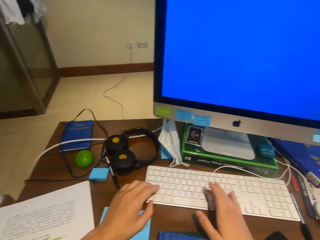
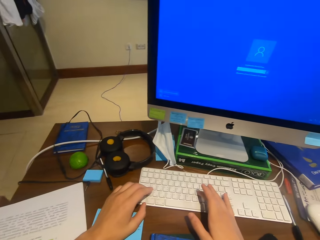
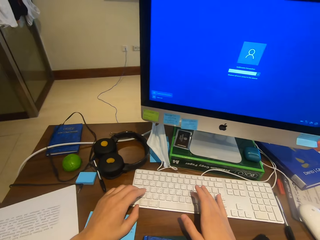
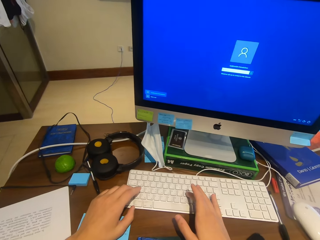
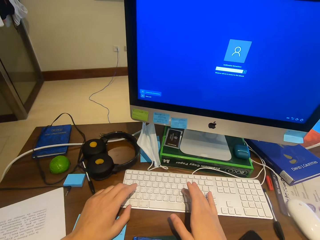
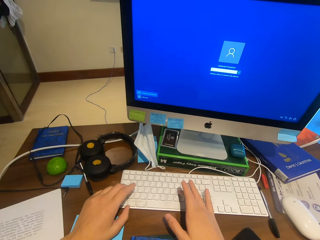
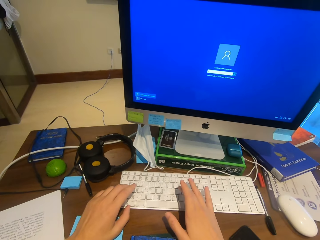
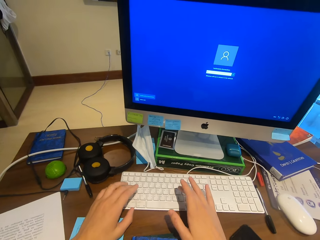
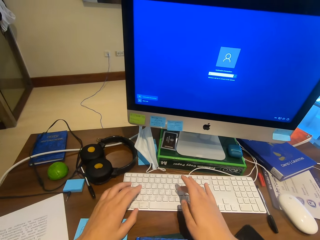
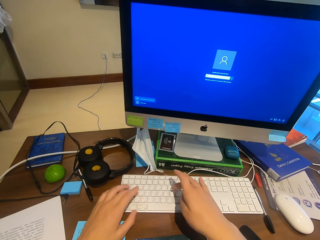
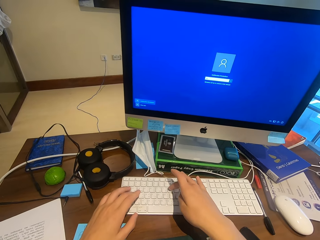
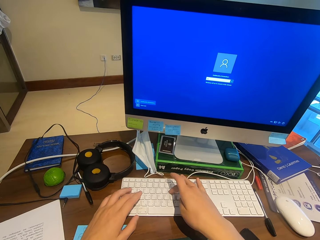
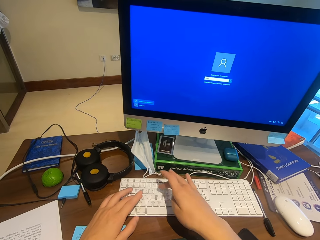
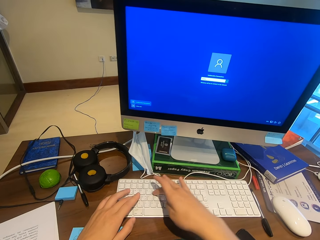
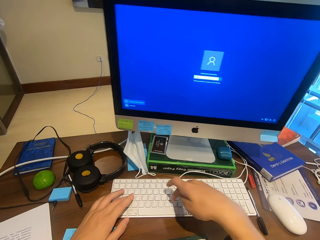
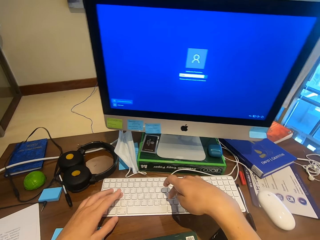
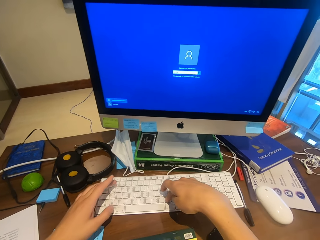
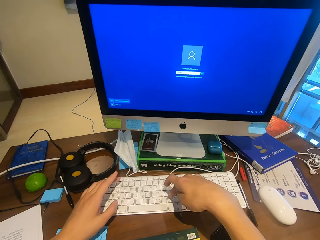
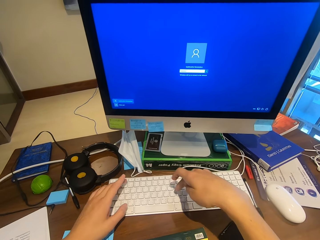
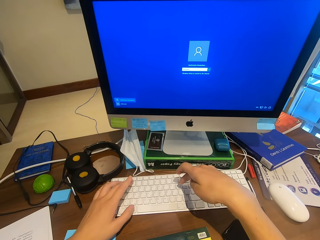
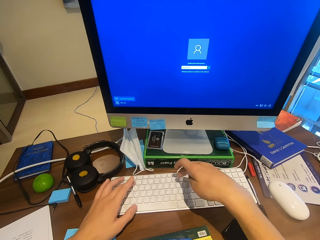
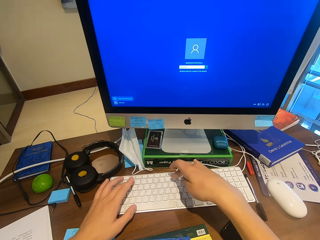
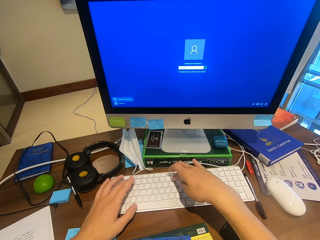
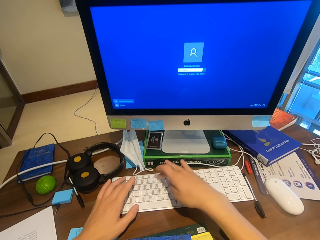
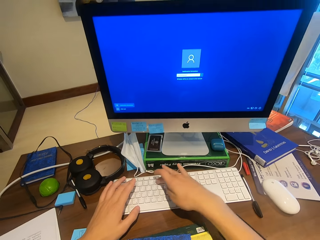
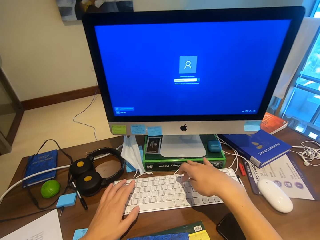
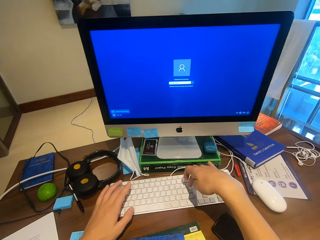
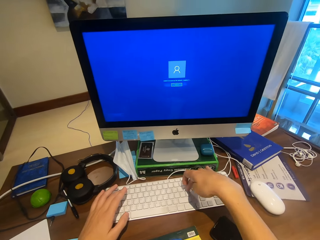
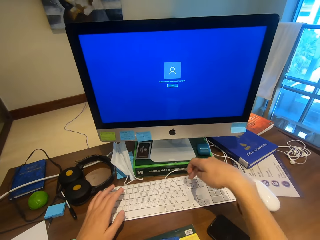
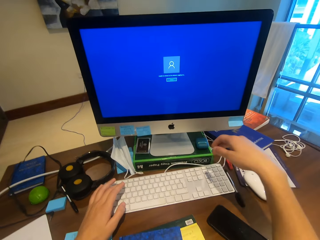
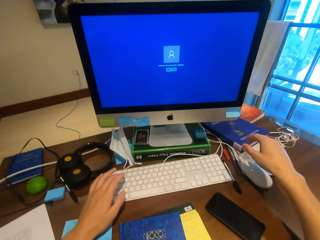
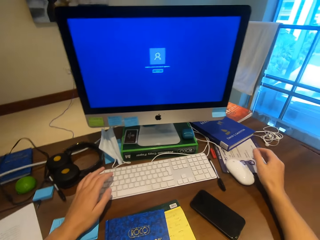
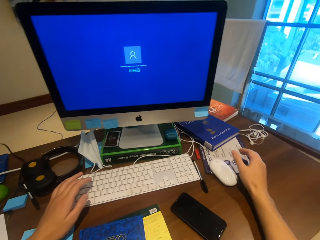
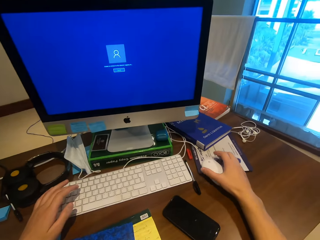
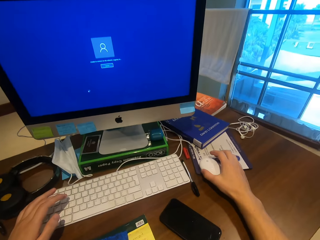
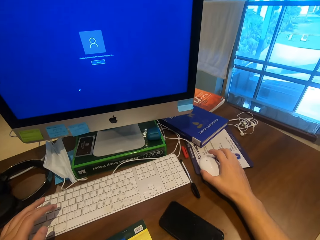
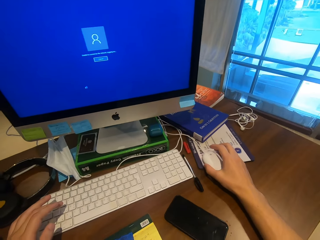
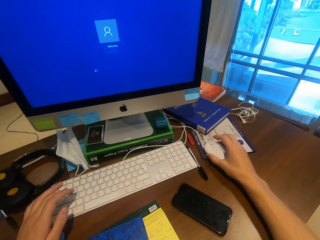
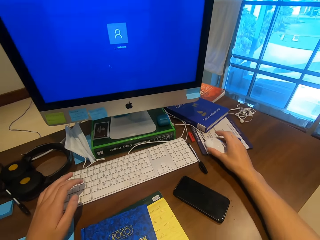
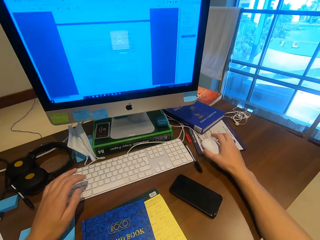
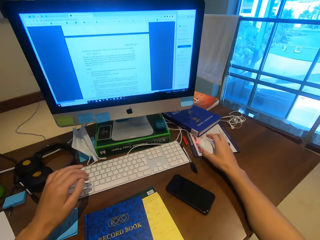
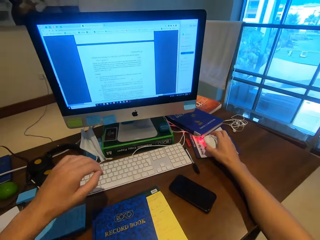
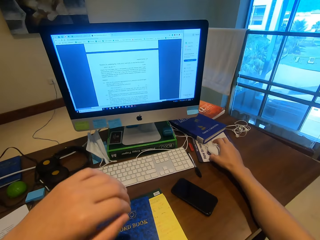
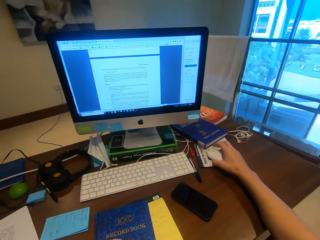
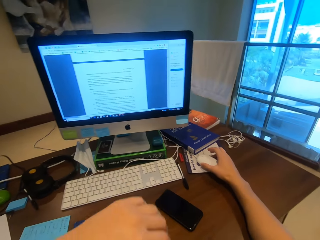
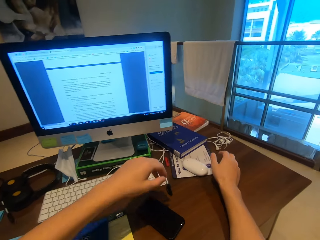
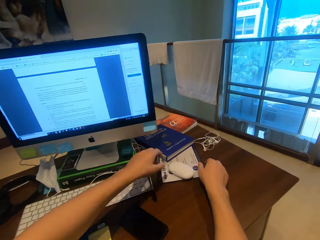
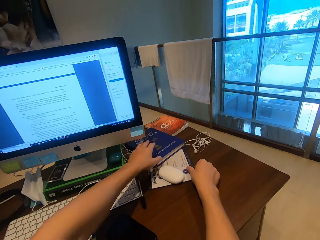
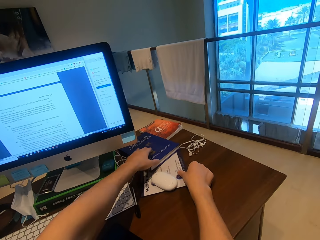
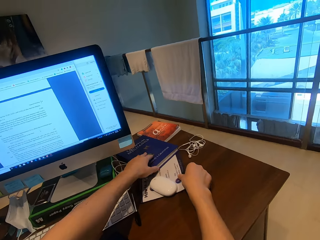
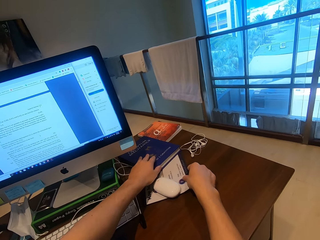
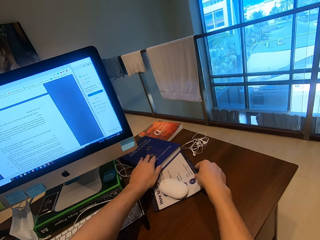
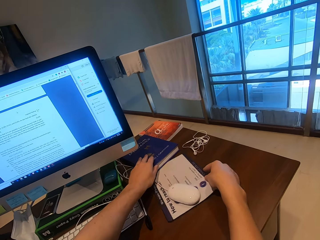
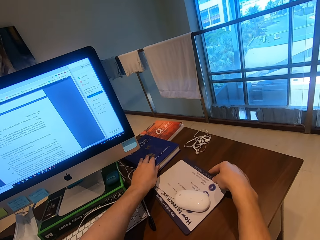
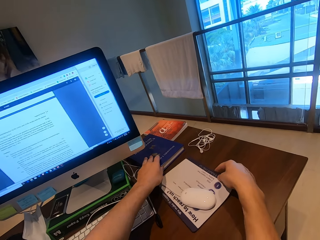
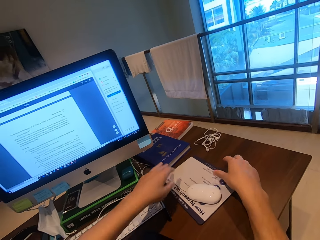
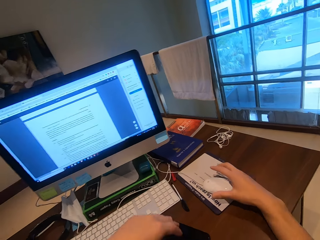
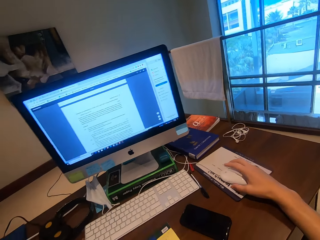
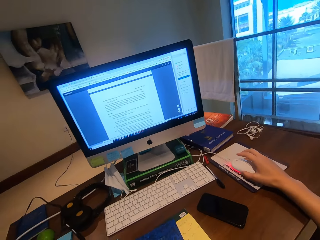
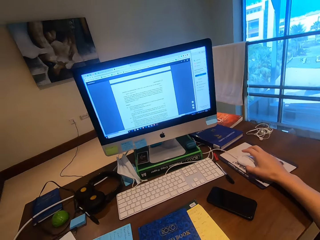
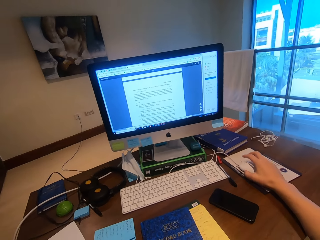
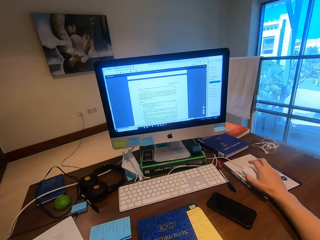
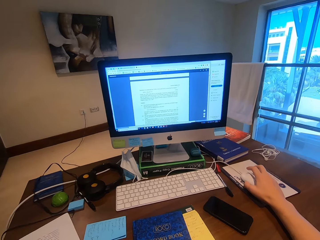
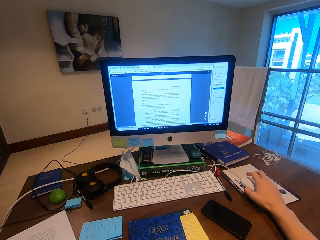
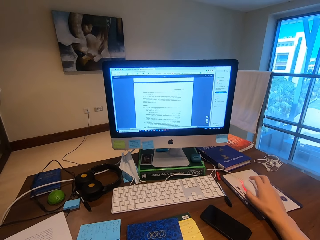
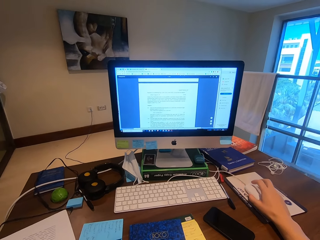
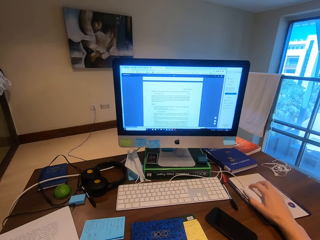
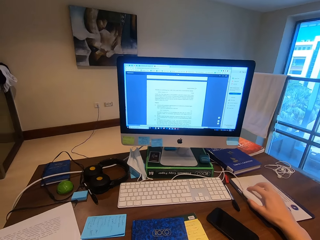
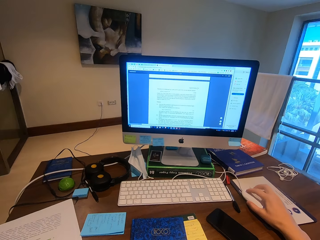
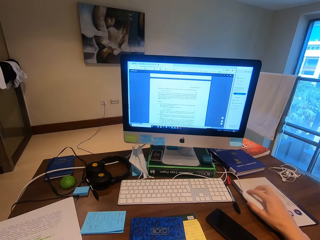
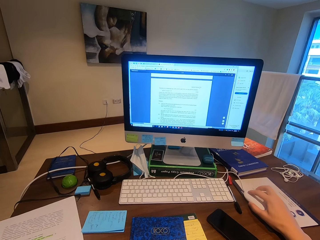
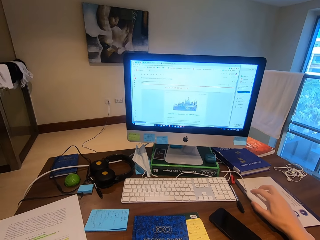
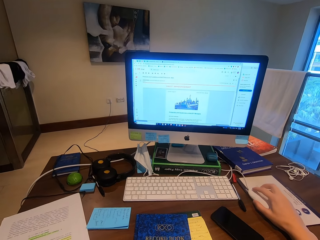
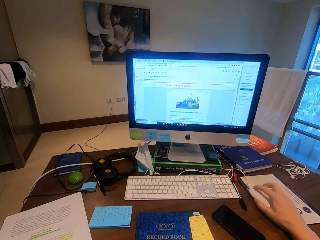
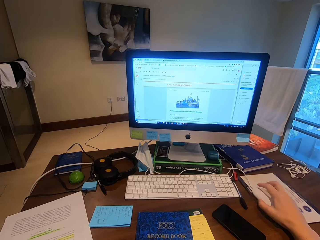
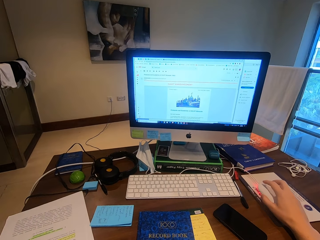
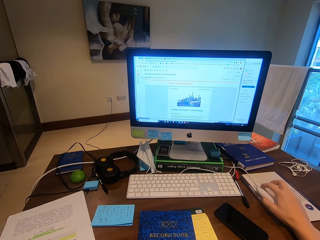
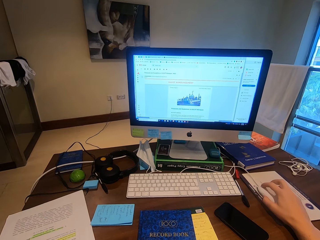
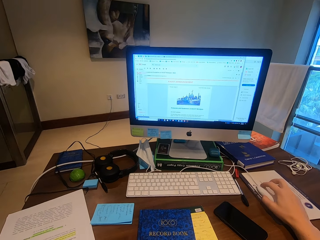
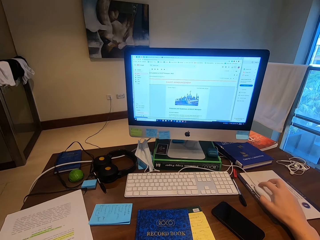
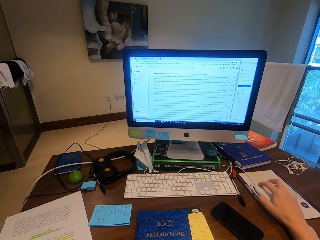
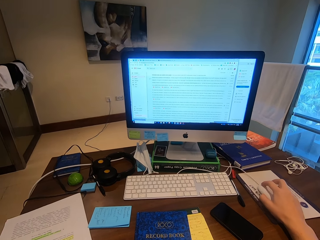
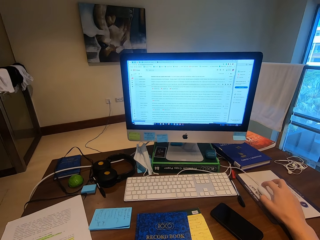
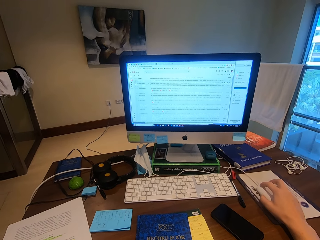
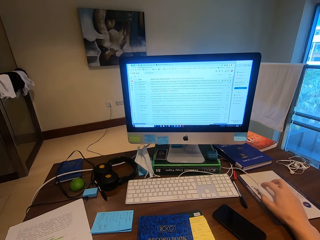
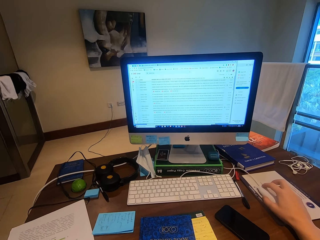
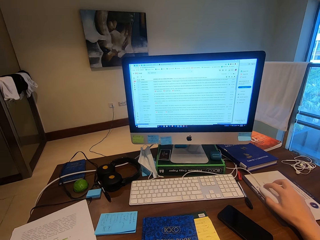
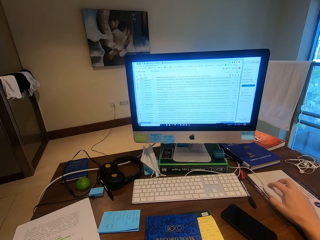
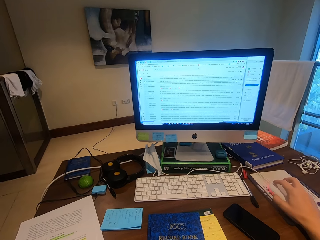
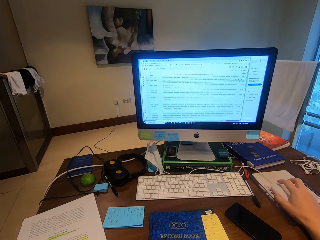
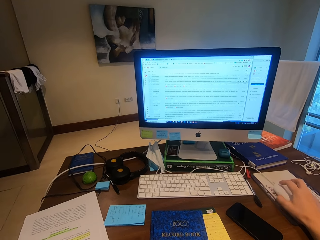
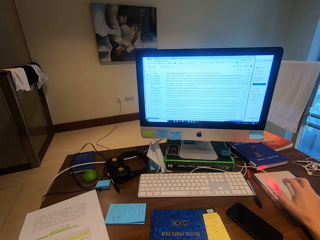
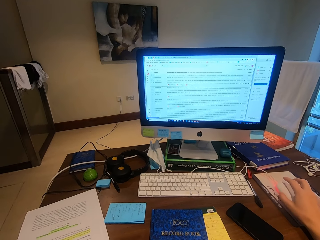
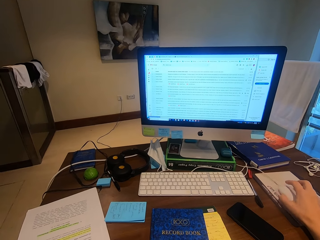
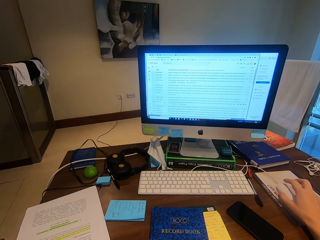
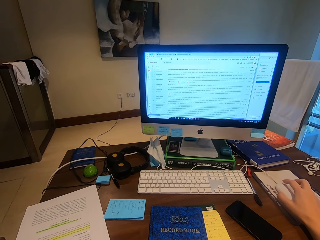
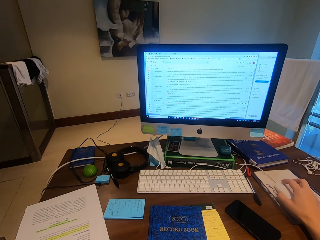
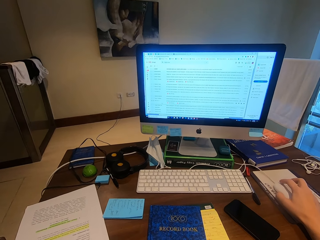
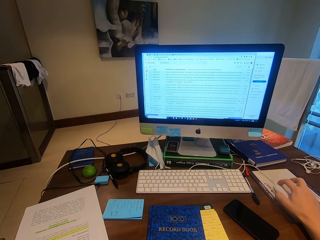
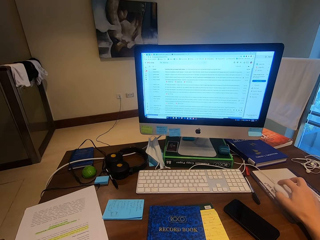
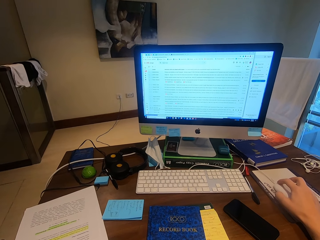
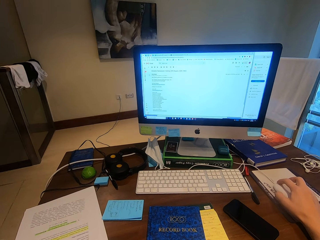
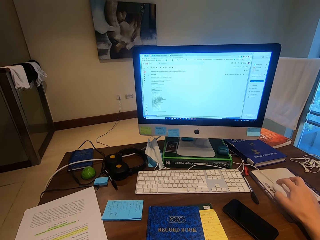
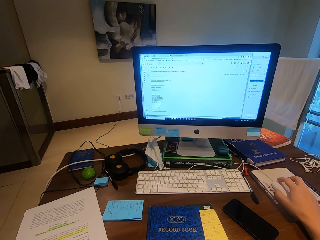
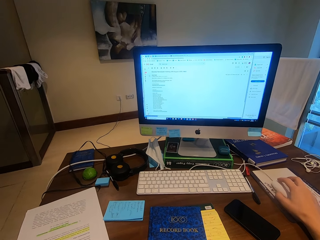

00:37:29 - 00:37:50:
The camera wearer types on the keyboard. They hold the mouse. They move the book. They grab a mouse pad. They operate the computer. They click the mouse.
